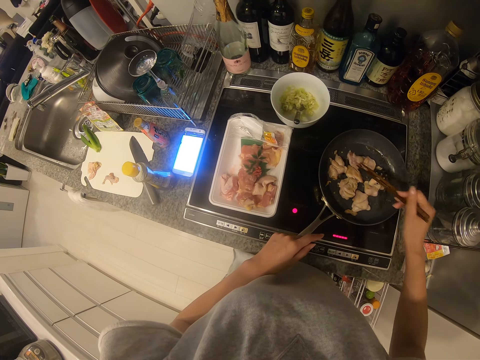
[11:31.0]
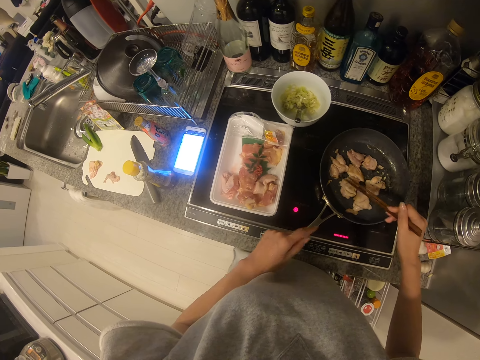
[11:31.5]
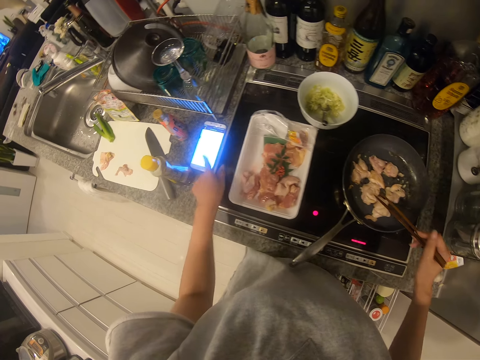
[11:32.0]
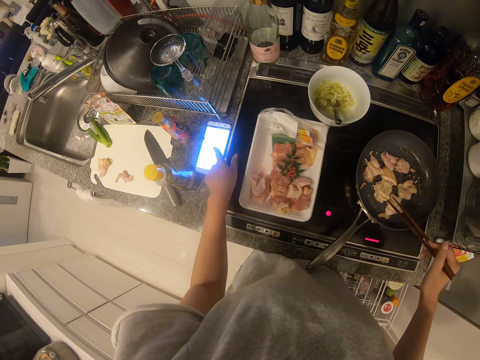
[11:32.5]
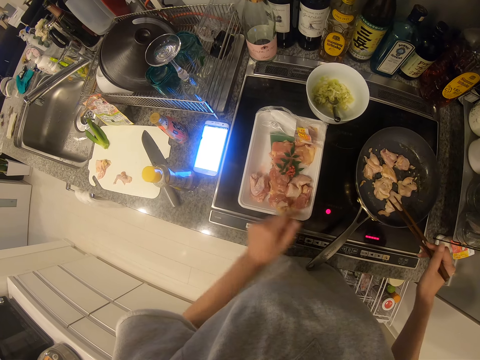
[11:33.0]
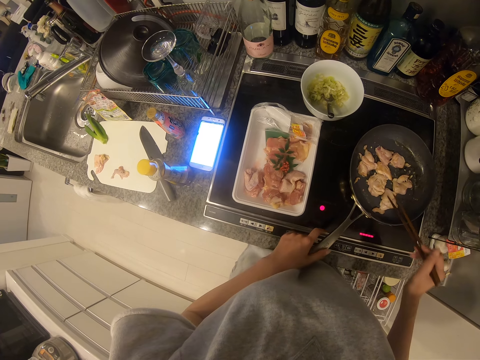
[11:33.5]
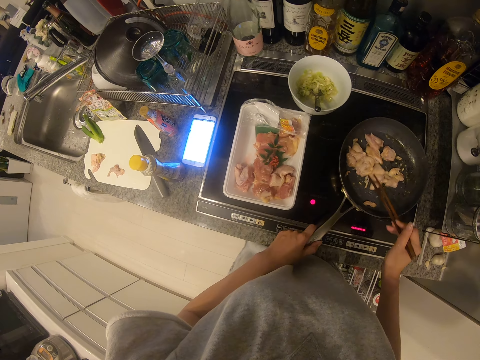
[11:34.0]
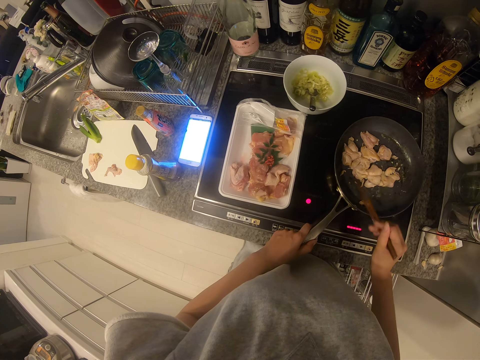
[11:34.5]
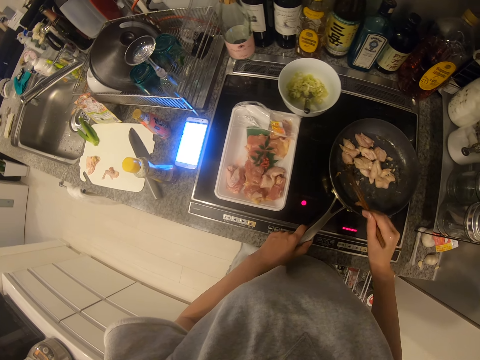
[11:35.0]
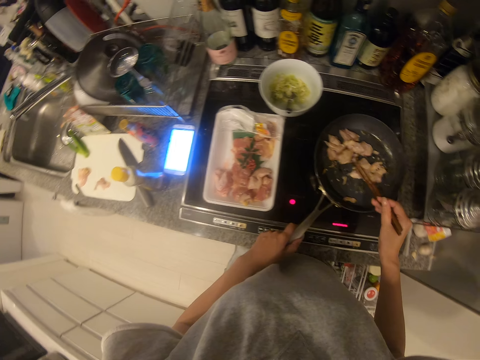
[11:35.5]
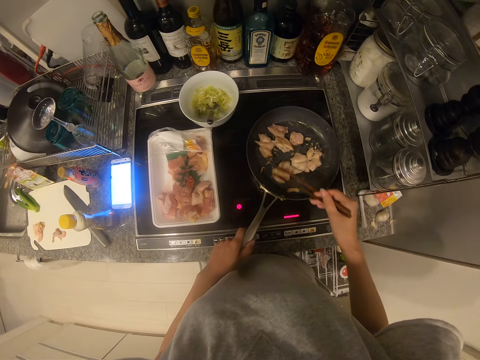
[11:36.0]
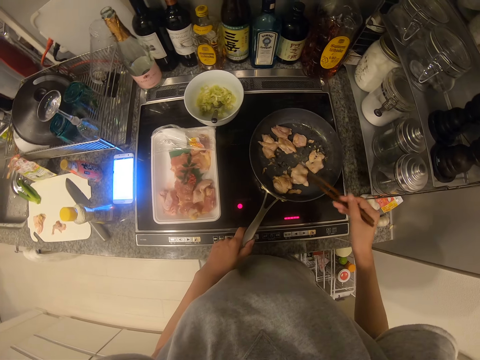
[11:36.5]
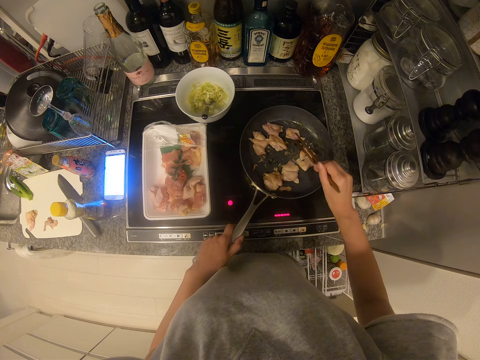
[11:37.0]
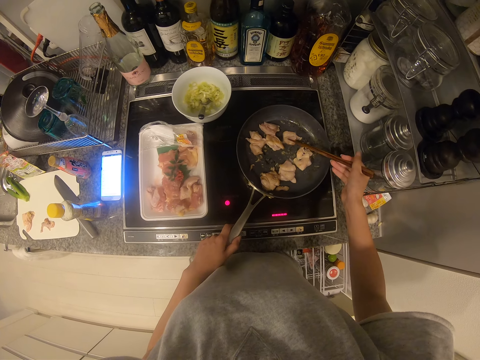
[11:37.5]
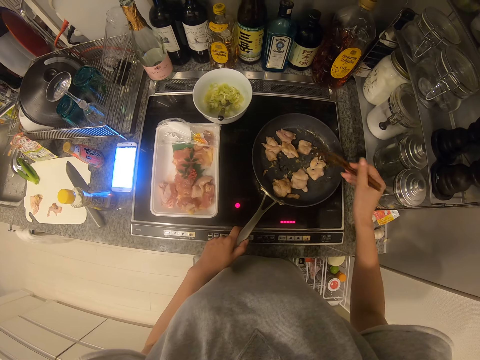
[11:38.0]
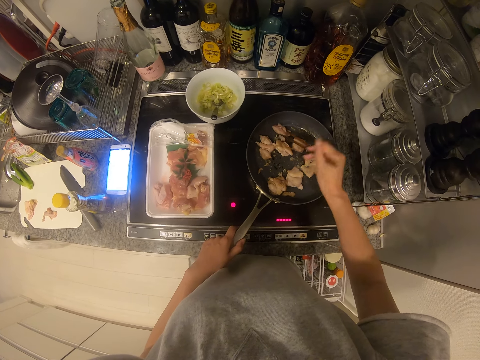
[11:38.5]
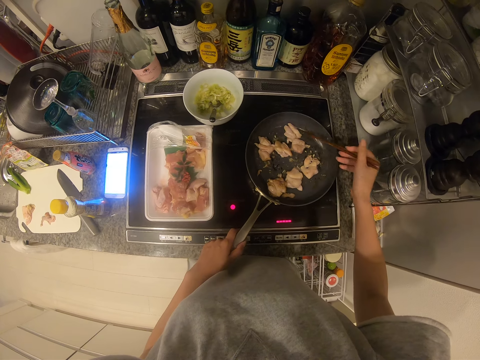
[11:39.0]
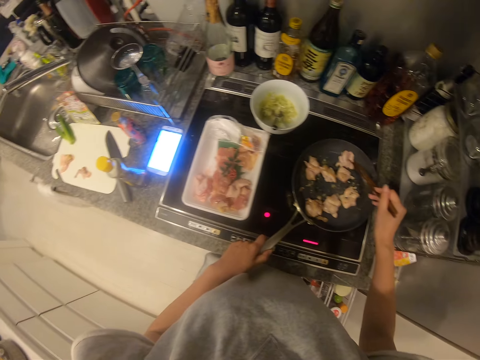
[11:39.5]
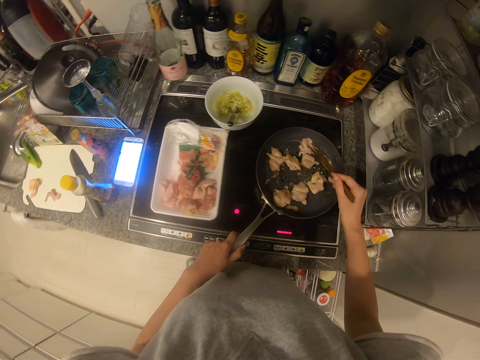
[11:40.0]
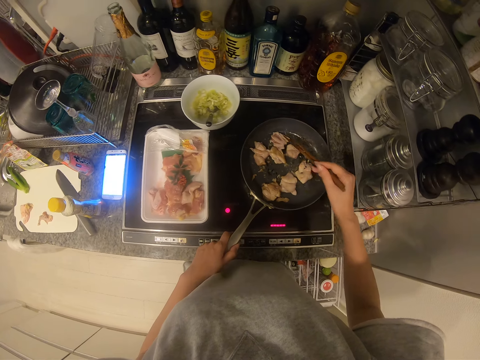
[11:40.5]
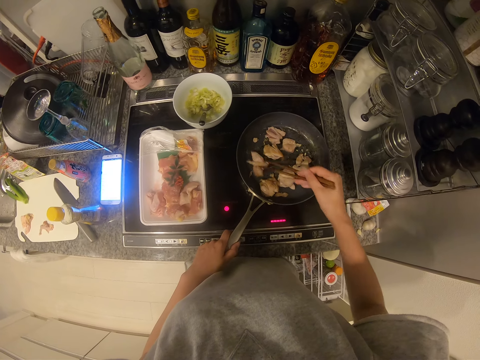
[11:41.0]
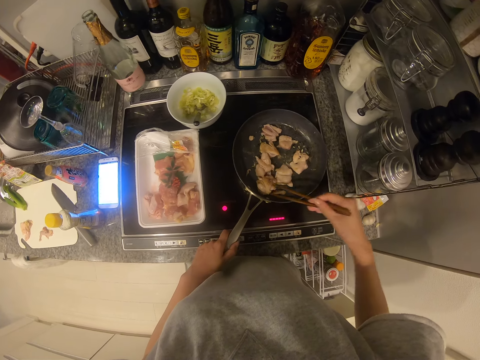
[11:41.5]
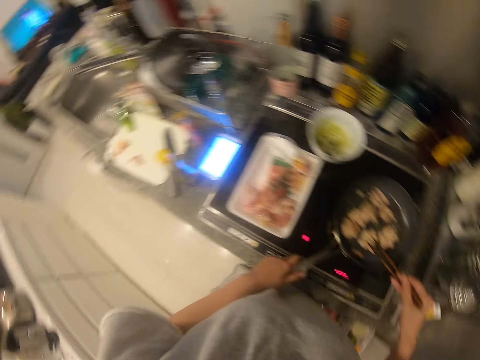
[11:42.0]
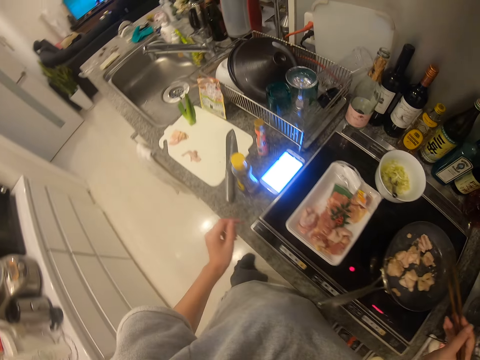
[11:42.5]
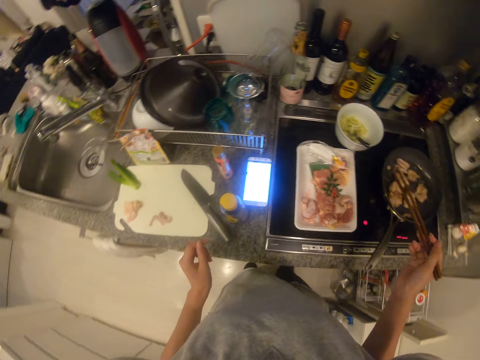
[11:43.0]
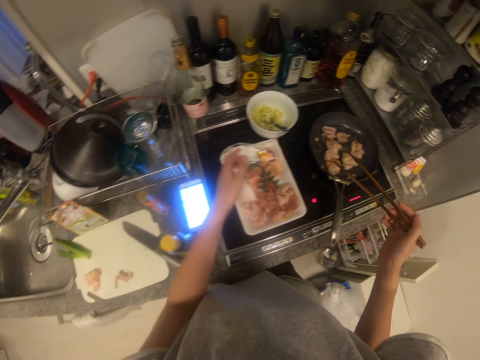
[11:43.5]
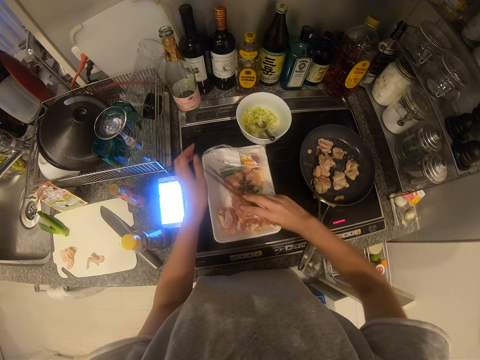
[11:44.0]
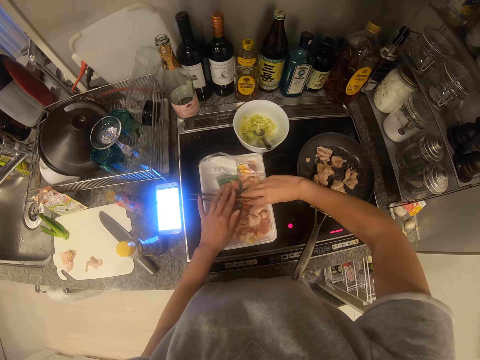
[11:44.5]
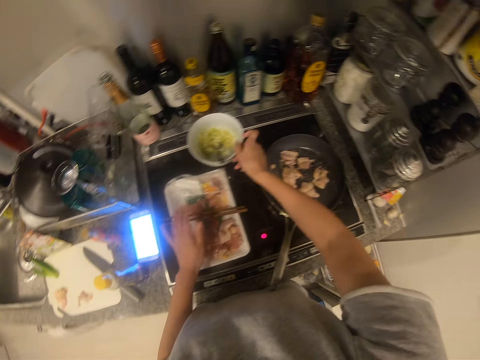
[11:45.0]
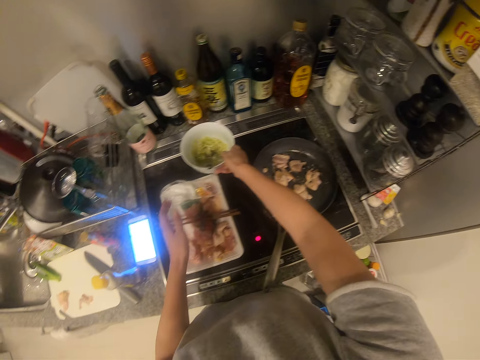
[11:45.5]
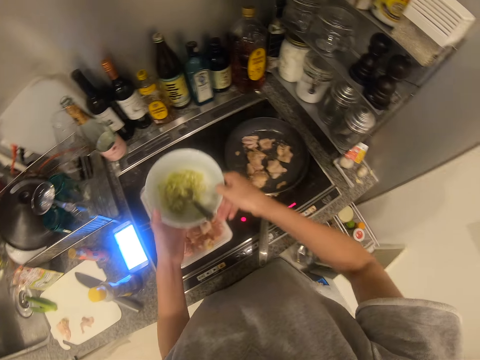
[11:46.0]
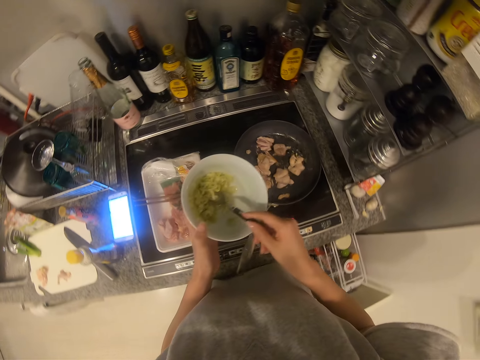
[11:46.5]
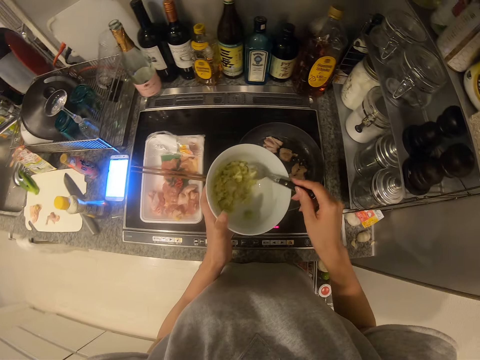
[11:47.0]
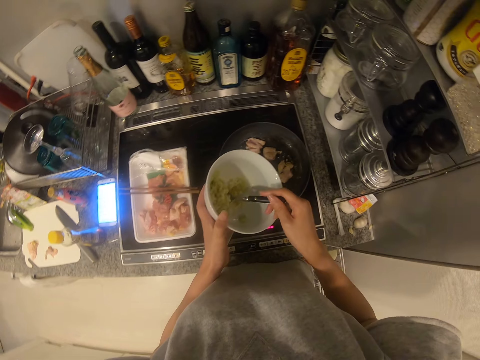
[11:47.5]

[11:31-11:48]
The camera wearer operates a mobile phone. She wipes the phone with her left hand. She holds the pan with her left hand and turns the meat in the pan. She drops the chopstick on the pack of meat. She picks up the plate or bowl of leek with her right hand. She scoops a leek with the spoon.
